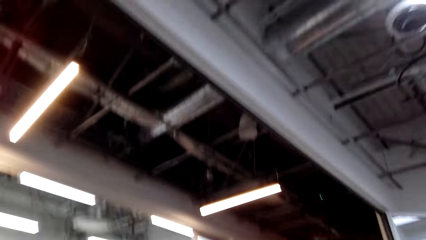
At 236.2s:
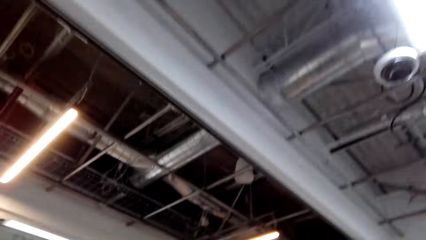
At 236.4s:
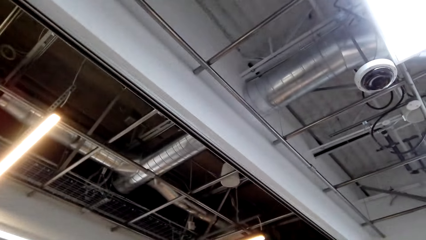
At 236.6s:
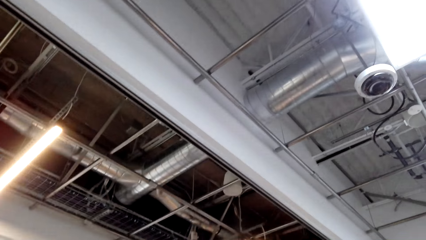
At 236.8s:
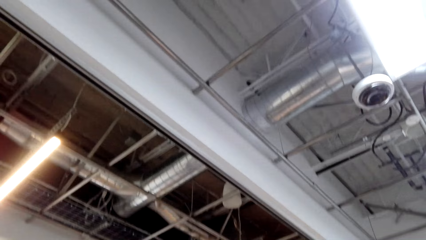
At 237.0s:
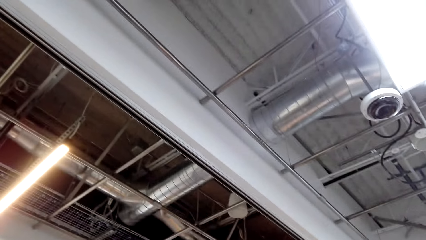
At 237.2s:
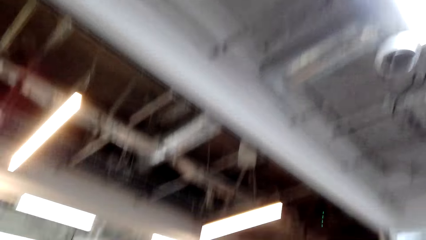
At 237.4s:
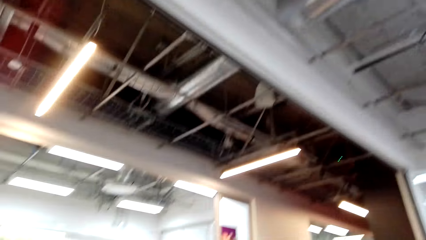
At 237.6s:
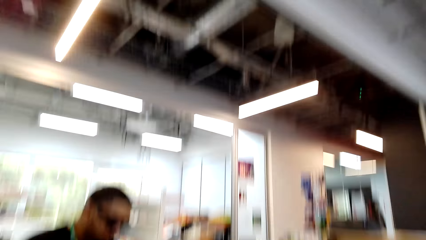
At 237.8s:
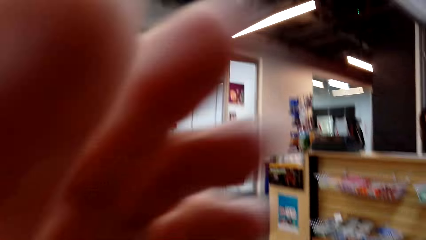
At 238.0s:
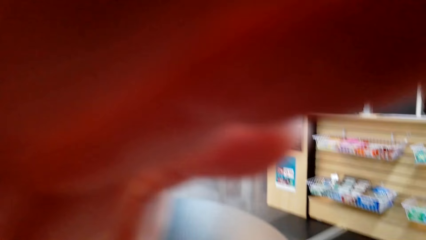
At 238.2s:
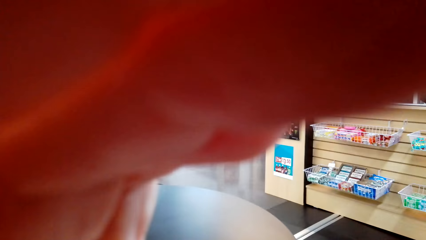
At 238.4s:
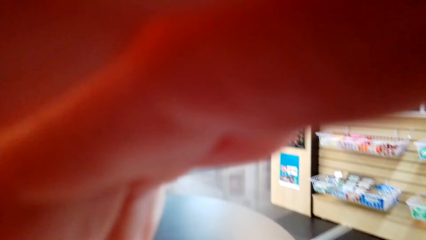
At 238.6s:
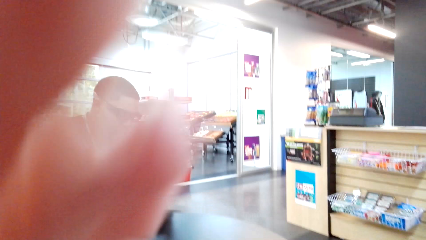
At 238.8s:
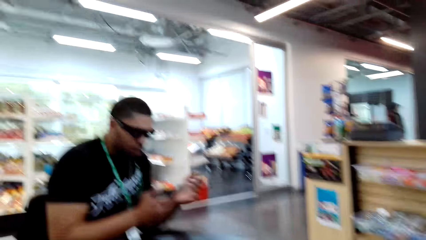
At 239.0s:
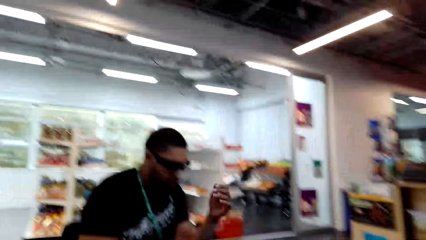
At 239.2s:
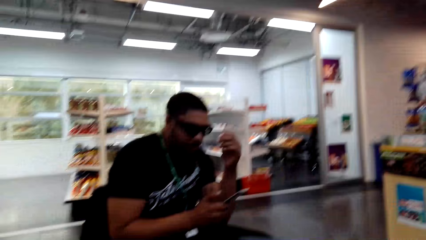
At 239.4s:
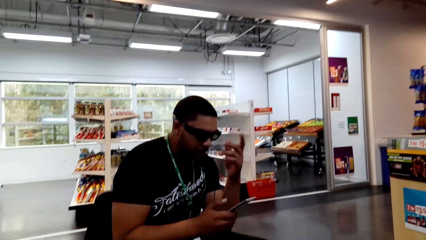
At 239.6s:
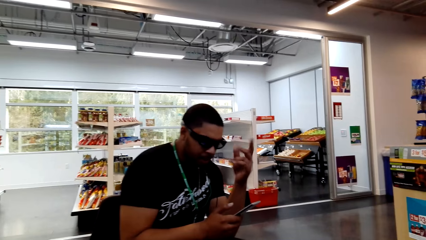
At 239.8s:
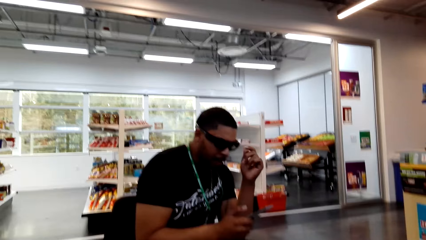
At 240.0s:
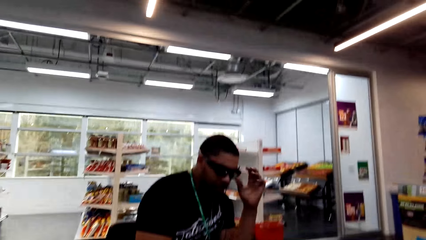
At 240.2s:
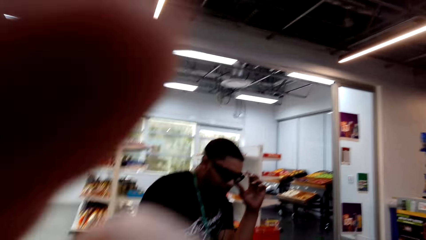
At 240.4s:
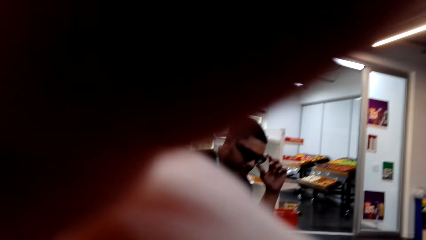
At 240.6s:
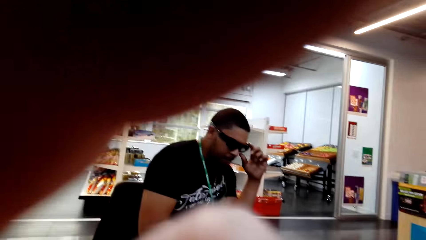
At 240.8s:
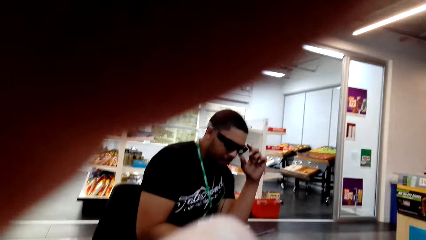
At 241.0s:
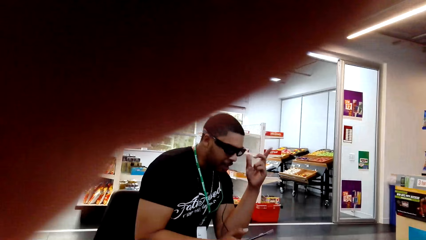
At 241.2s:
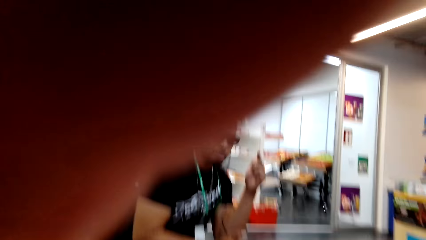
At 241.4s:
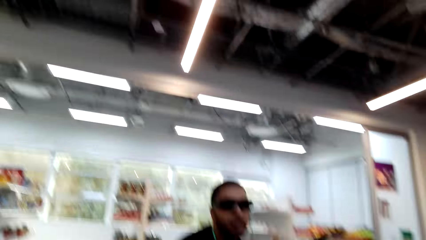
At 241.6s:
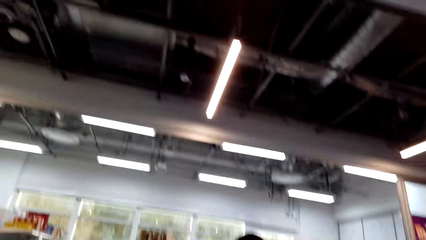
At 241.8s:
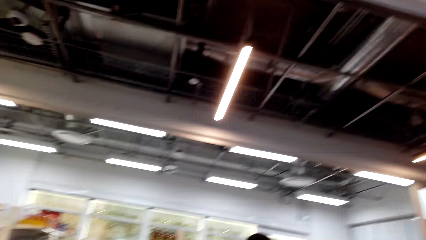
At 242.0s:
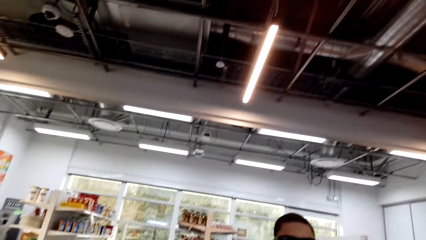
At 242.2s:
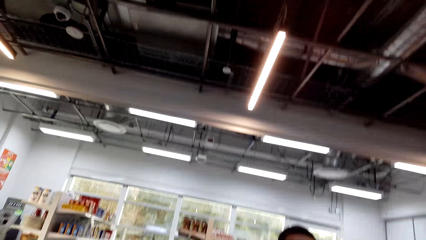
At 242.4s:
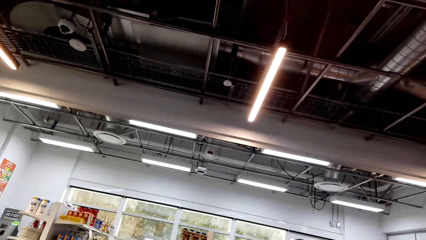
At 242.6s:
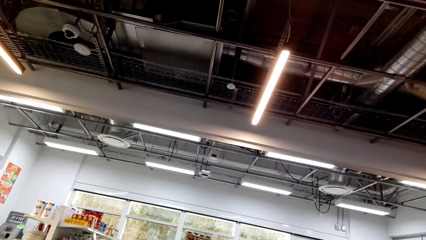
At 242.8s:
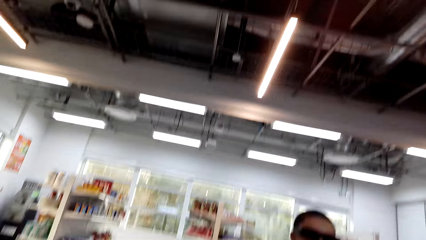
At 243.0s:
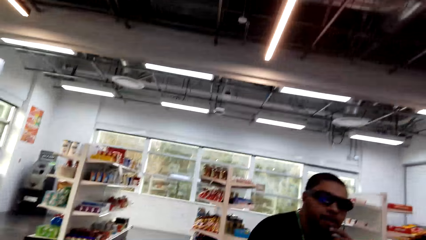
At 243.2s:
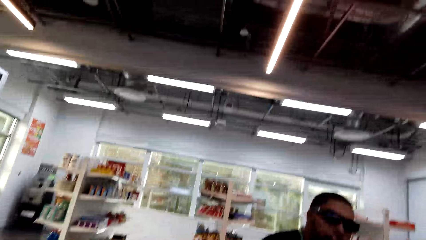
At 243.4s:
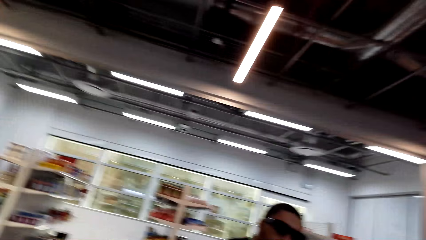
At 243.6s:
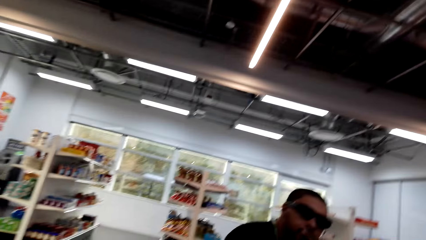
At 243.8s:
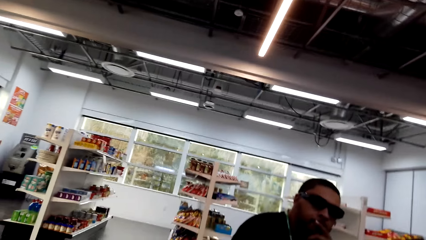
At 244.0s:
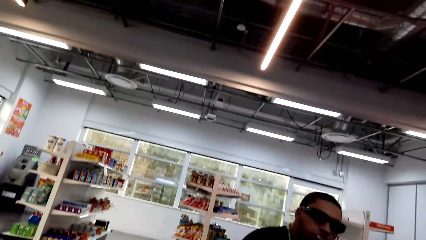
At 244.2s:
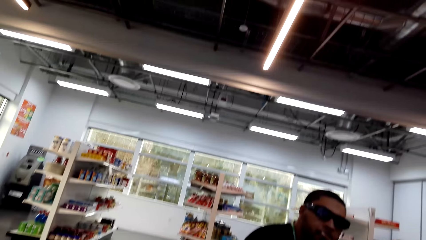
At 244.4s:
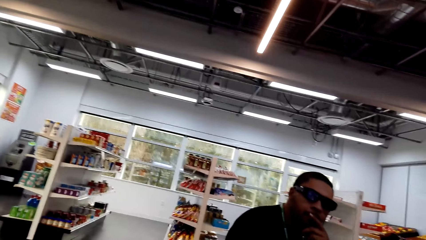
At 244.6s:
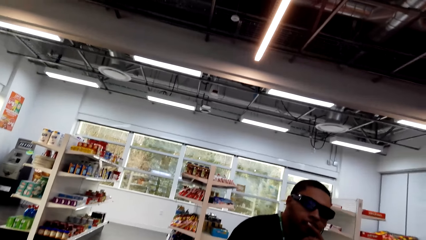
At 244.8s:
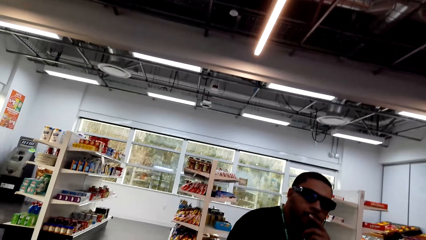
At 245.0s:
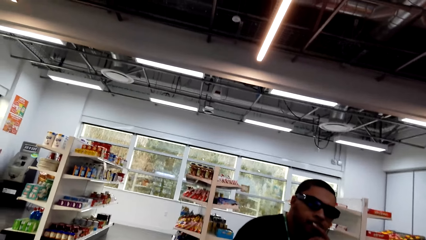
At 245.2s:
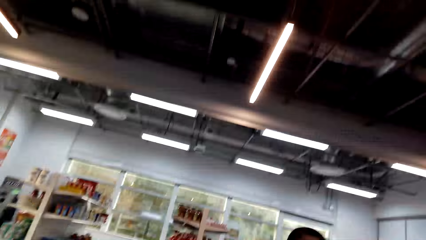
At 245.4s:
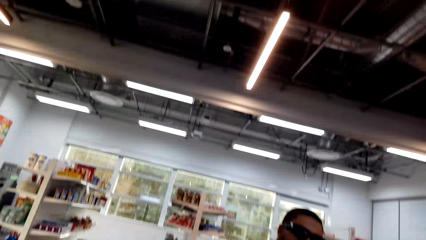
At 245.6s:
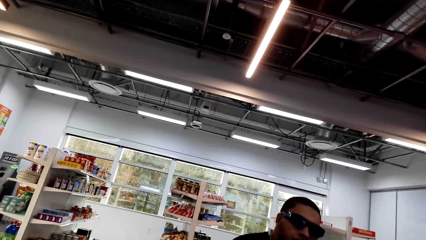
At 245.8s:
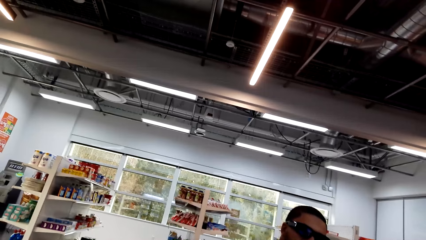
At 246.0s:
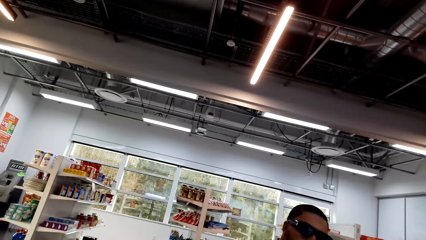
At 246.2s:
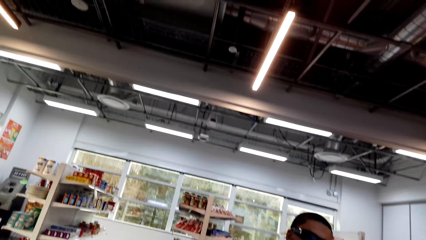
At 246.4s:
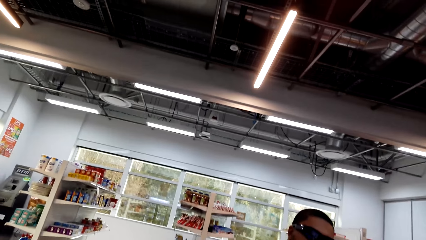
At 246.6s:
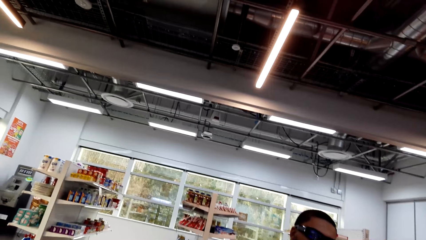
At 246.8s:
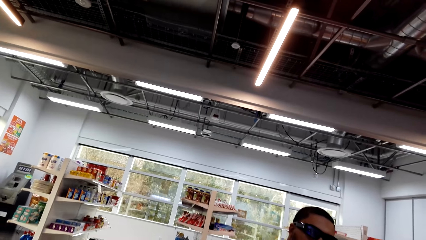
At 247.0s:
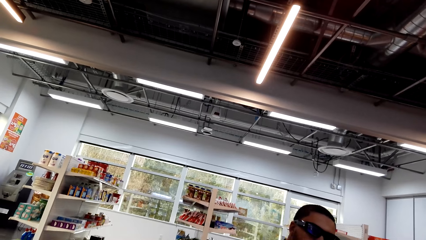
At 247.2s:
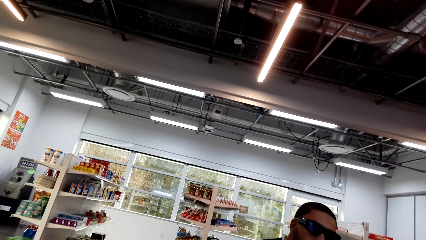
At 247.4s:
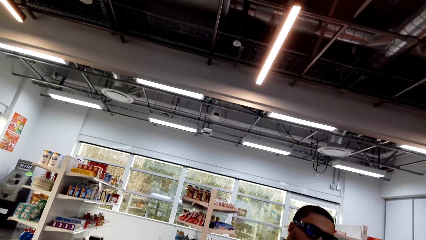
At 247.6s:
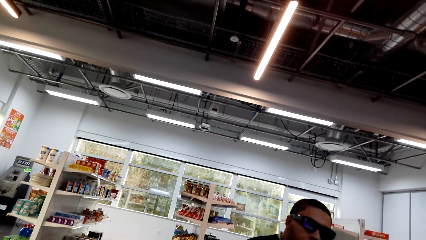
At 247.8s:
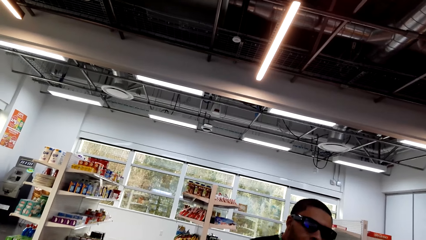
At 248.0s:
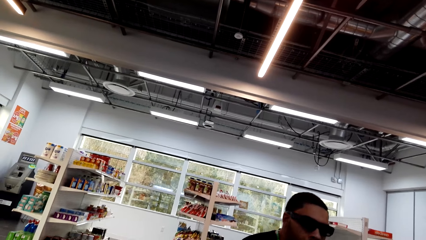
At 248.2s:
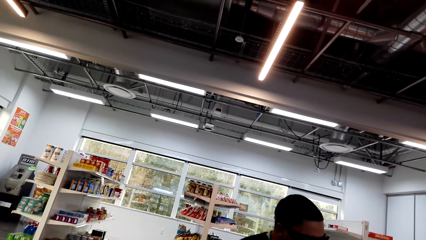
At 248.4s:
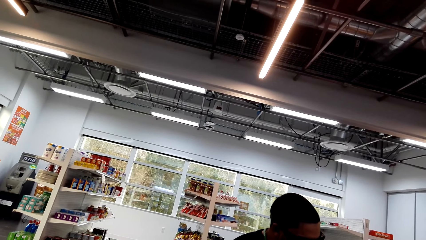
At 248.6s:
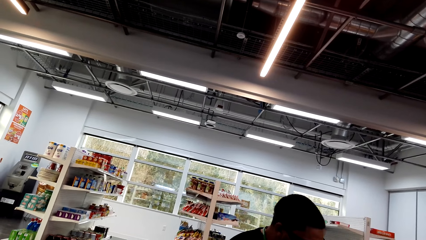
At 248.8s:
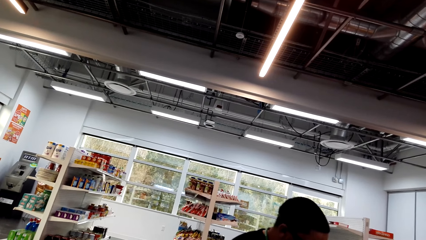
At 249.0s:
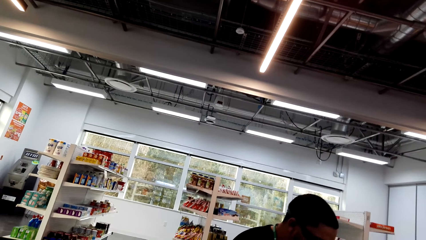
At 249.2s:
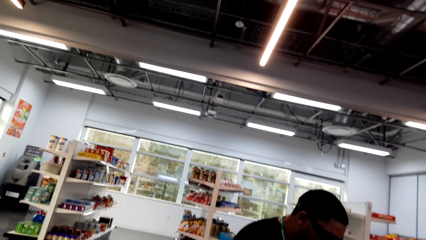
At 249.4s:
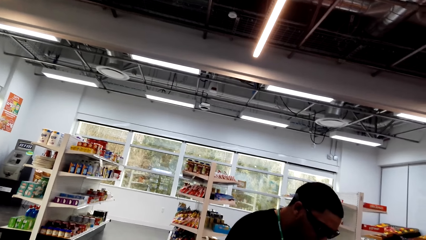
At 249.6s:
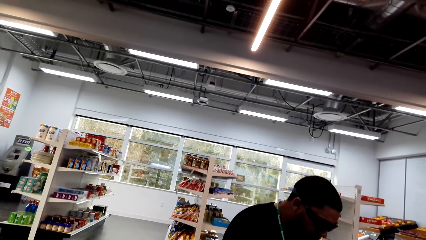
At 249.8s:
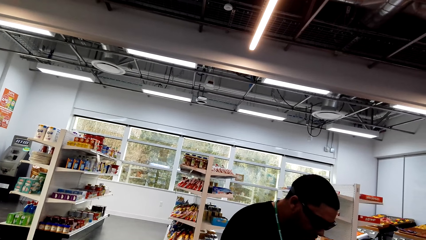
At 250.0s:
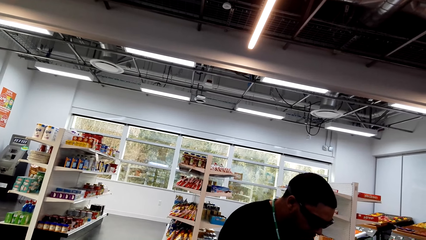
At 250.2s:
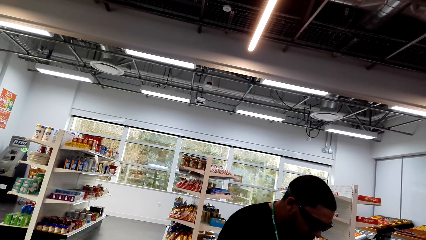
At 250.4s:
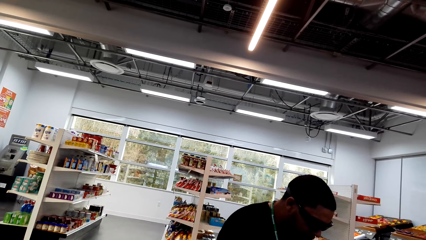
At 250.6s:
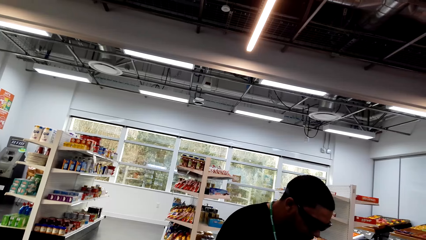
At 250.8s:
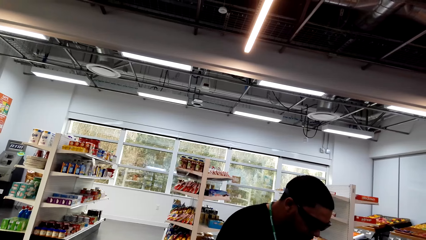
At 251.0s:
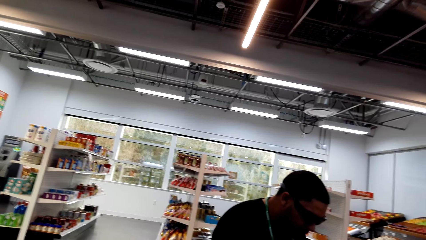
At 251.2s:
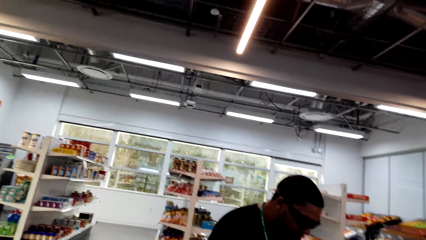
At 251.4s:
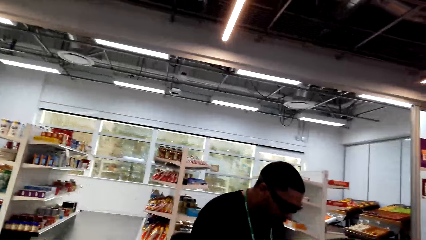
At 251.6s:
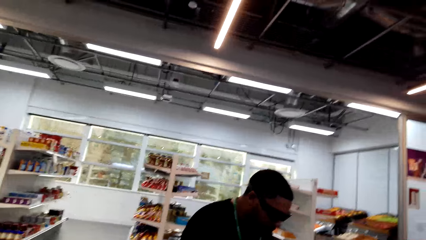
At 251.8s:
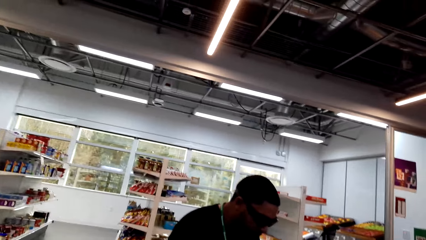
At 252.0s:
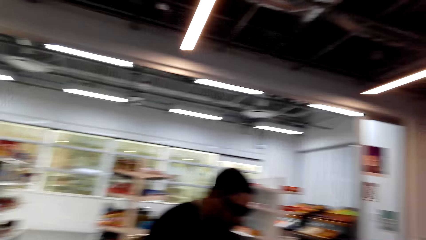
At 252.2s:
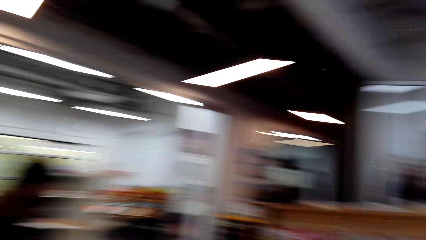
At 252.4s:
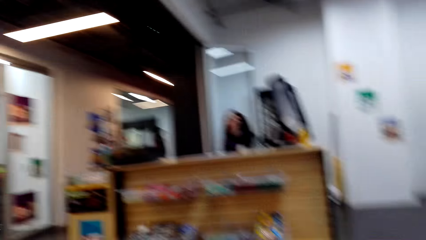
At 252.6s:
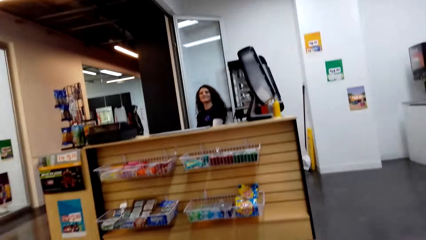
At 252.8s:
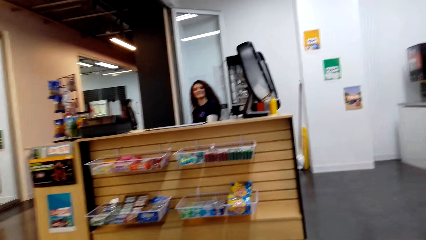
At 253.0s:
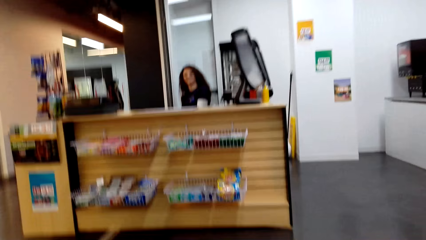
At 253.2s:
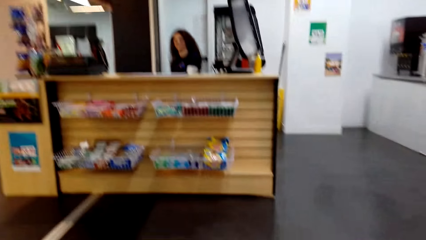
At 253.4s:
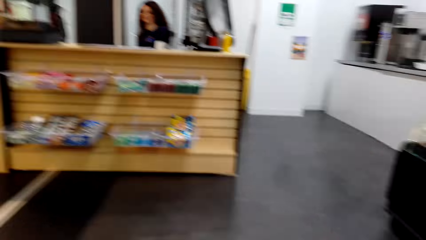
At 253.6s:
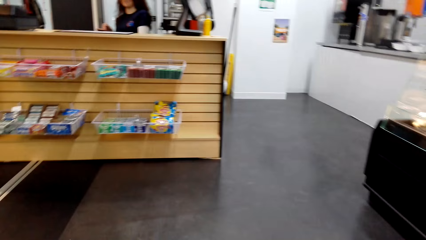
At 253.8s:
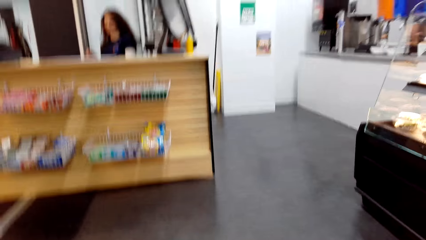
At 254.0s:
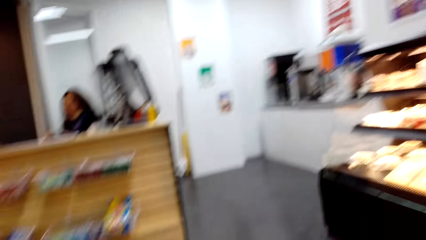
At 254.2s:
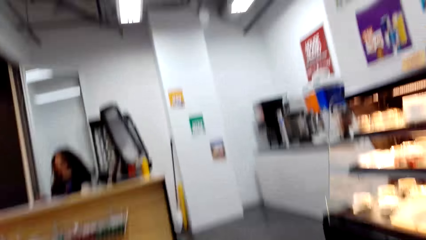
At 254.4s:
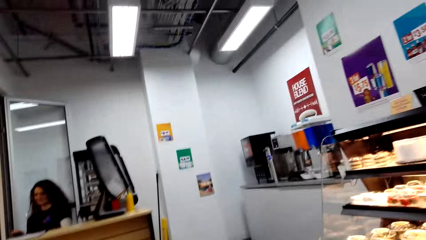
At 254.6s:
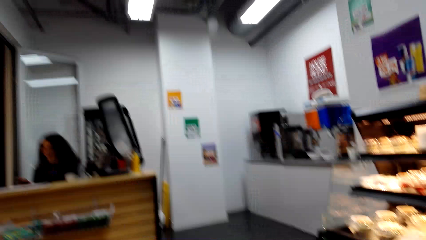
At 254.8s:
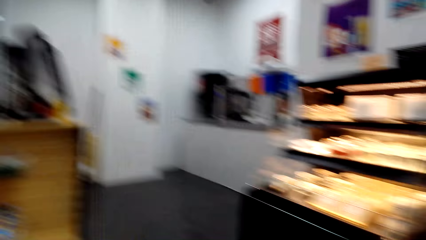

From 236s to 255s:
The camera wearer looks around the supermarket. They dialogue to a person. They rub the face. They dialogue to a cashier.
